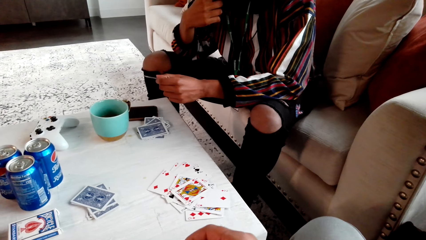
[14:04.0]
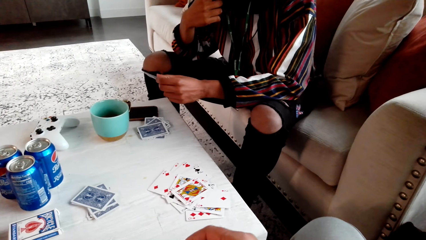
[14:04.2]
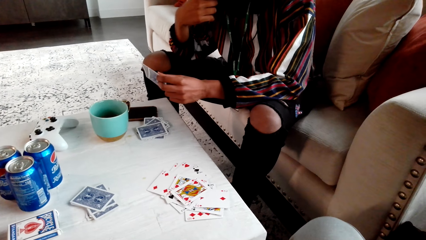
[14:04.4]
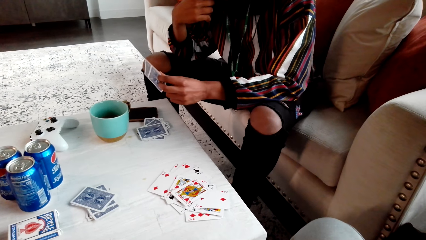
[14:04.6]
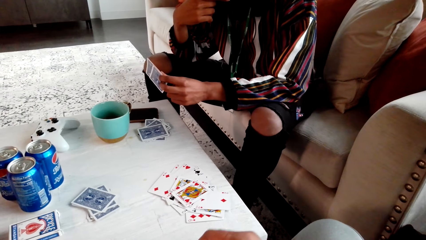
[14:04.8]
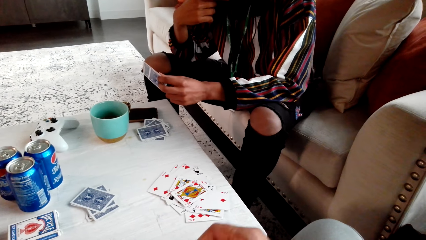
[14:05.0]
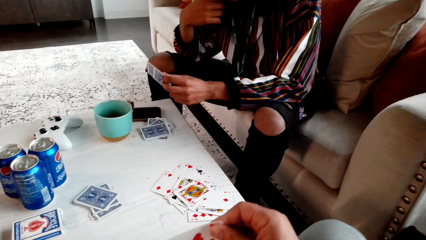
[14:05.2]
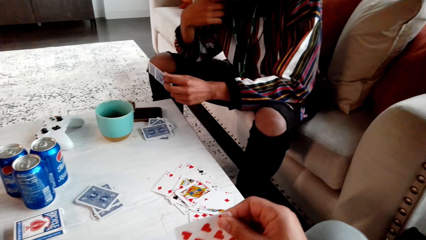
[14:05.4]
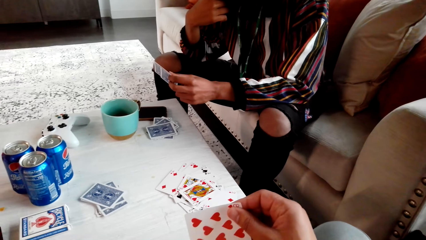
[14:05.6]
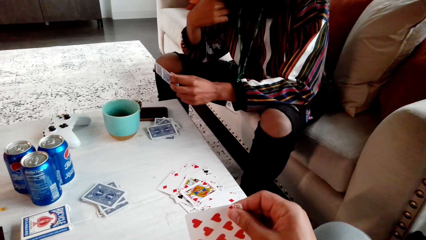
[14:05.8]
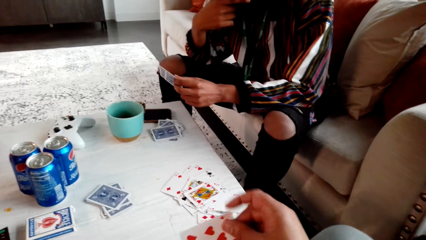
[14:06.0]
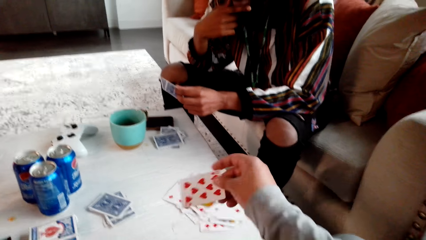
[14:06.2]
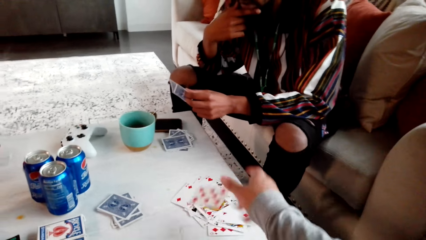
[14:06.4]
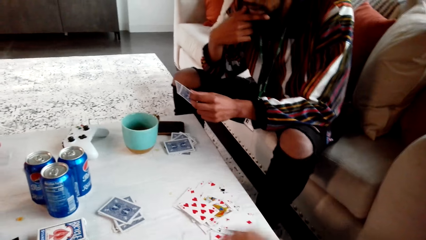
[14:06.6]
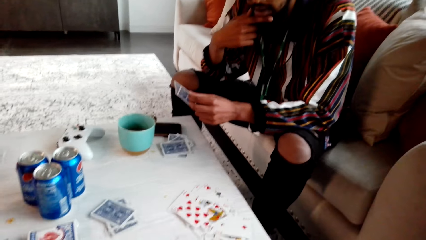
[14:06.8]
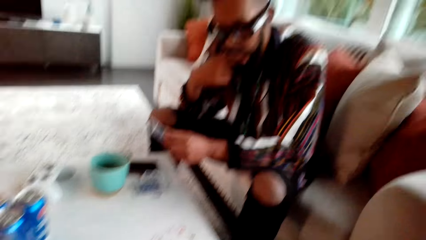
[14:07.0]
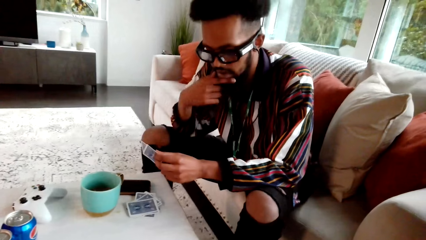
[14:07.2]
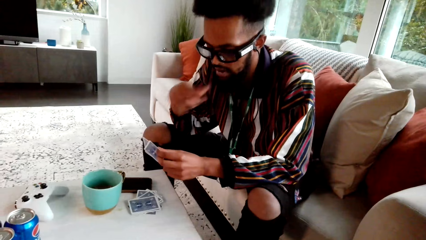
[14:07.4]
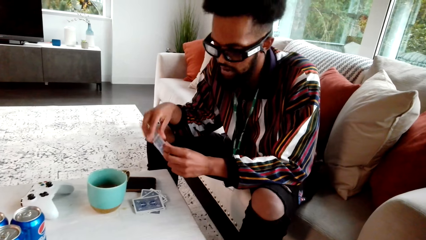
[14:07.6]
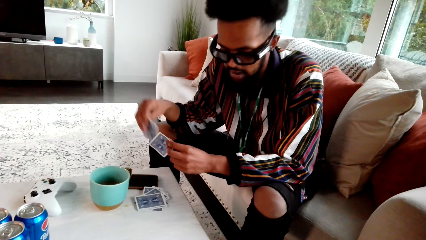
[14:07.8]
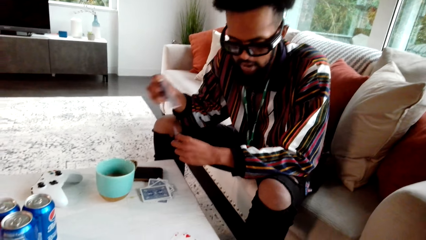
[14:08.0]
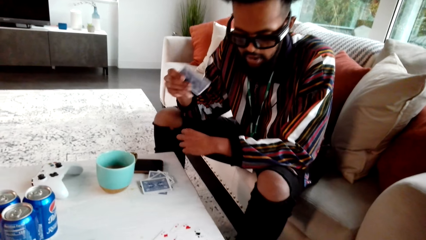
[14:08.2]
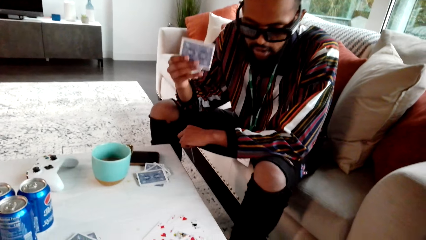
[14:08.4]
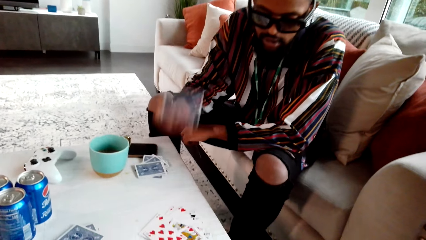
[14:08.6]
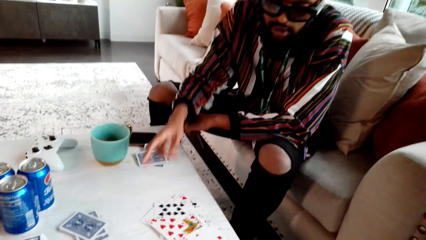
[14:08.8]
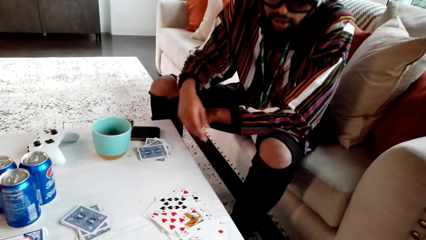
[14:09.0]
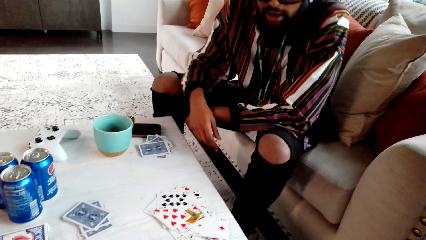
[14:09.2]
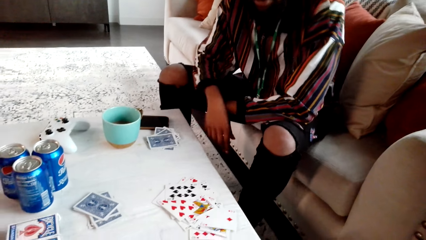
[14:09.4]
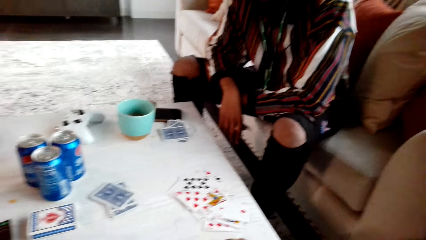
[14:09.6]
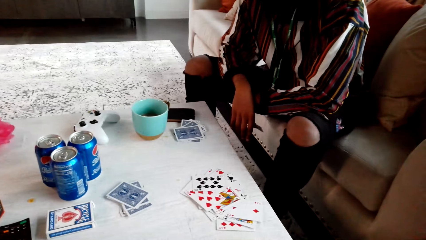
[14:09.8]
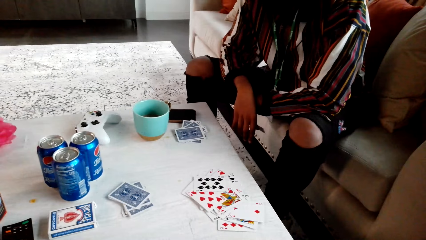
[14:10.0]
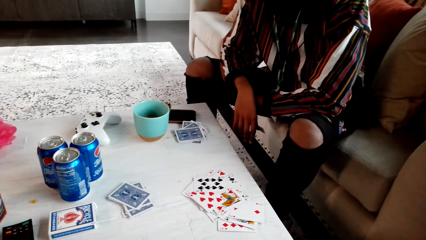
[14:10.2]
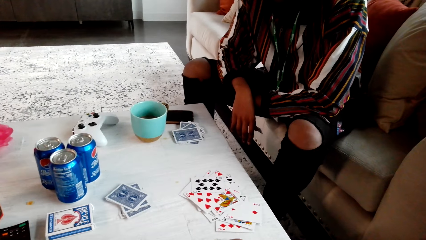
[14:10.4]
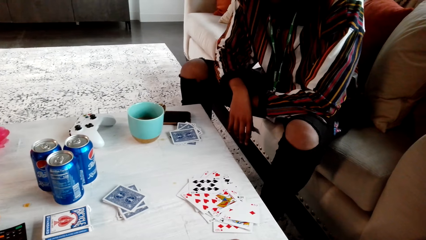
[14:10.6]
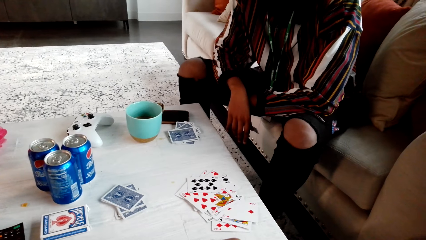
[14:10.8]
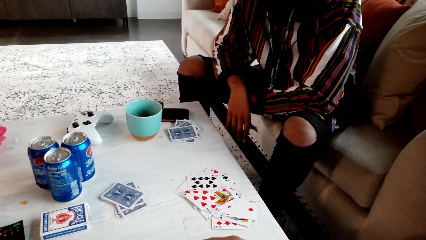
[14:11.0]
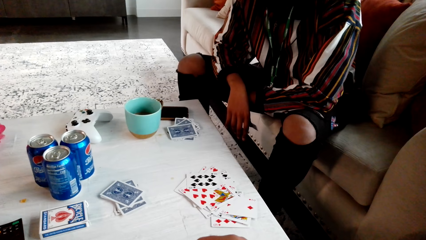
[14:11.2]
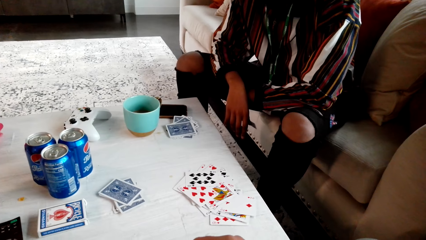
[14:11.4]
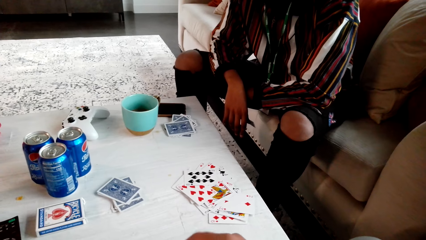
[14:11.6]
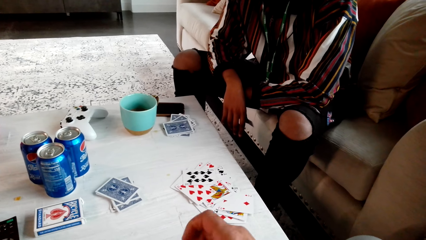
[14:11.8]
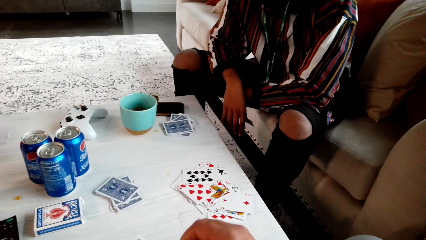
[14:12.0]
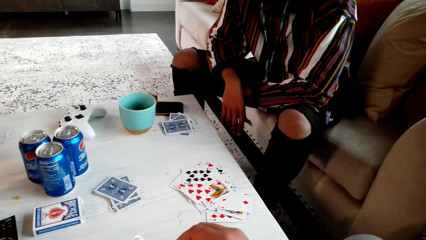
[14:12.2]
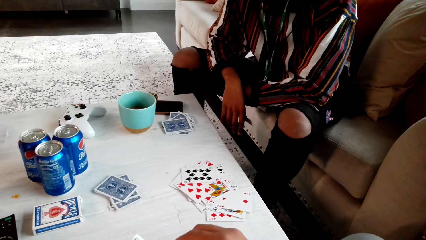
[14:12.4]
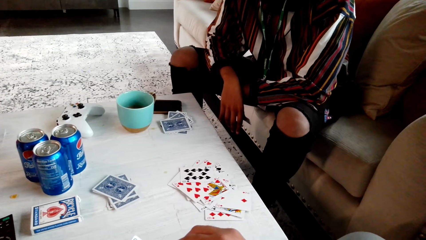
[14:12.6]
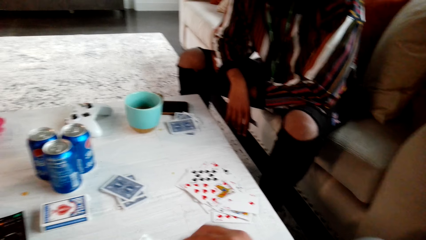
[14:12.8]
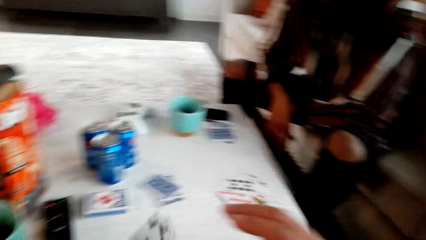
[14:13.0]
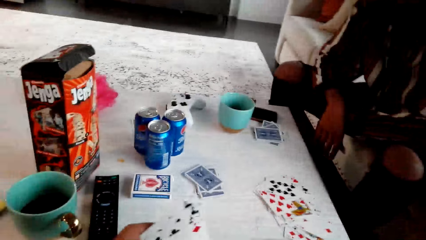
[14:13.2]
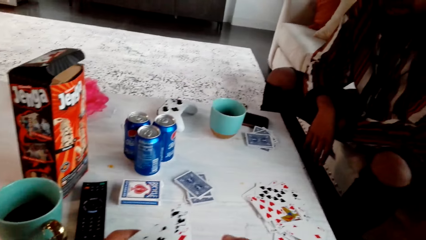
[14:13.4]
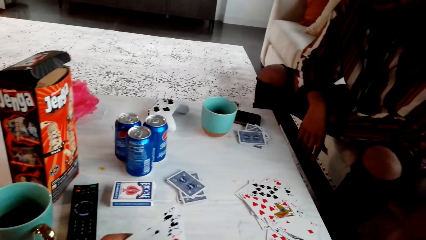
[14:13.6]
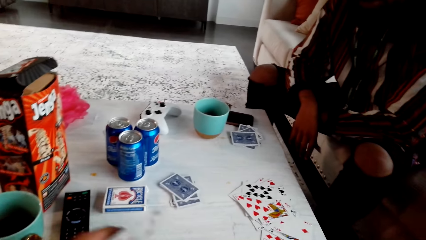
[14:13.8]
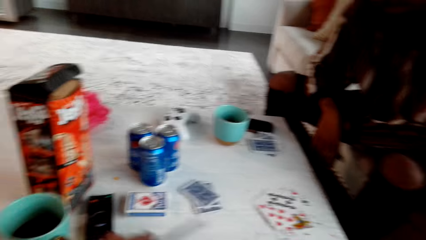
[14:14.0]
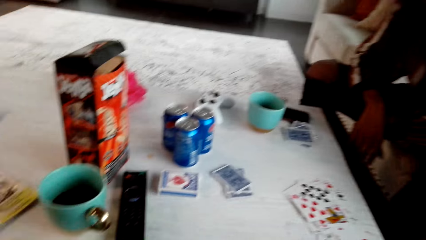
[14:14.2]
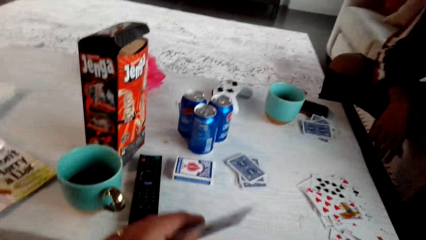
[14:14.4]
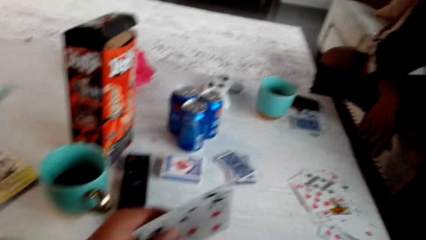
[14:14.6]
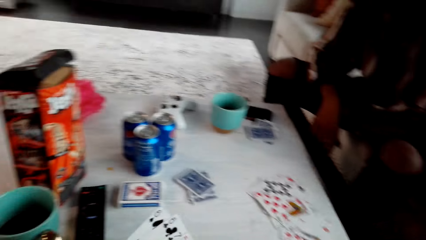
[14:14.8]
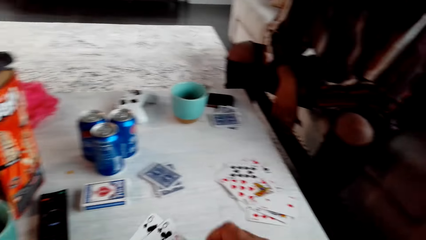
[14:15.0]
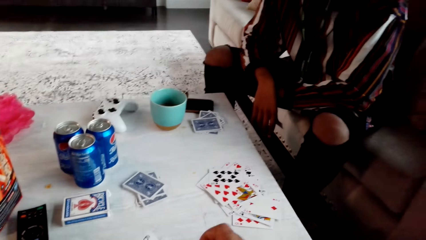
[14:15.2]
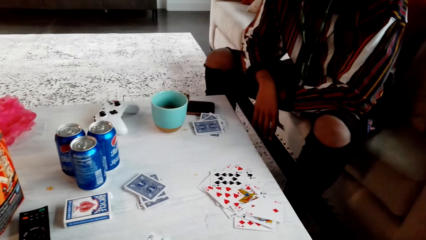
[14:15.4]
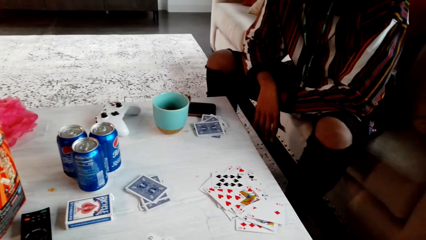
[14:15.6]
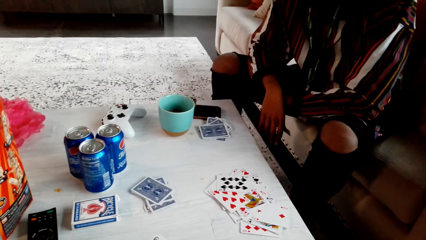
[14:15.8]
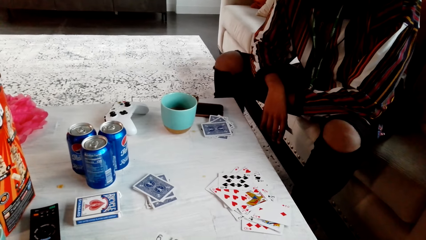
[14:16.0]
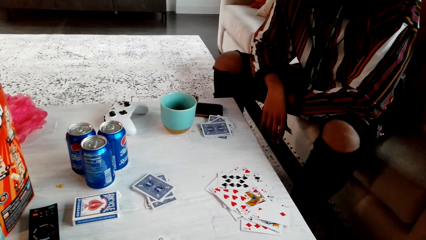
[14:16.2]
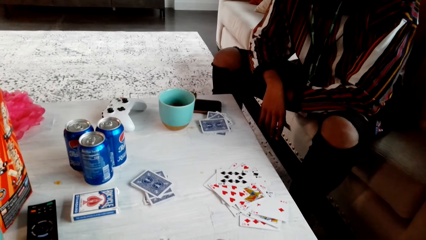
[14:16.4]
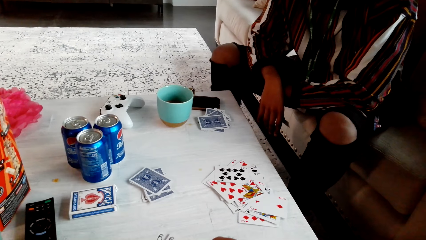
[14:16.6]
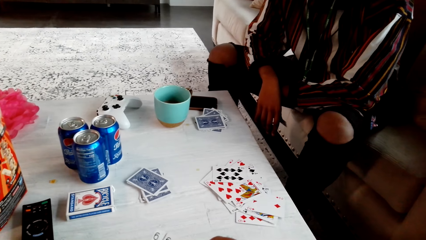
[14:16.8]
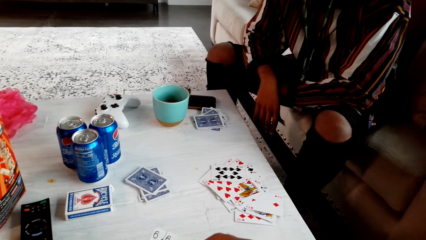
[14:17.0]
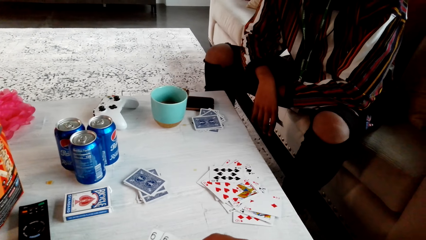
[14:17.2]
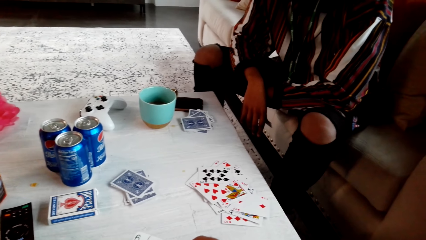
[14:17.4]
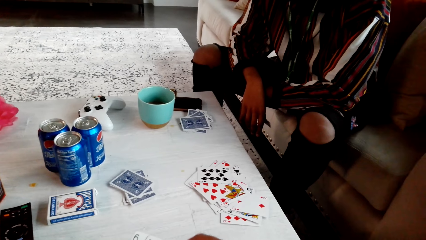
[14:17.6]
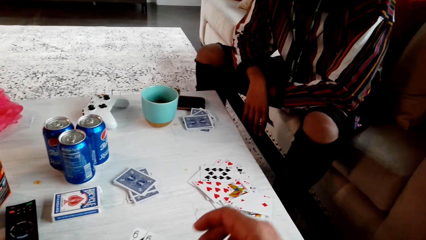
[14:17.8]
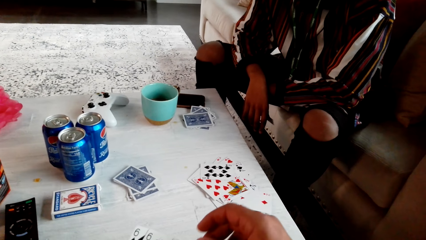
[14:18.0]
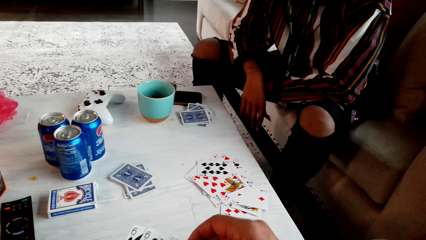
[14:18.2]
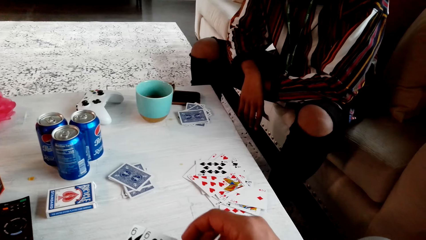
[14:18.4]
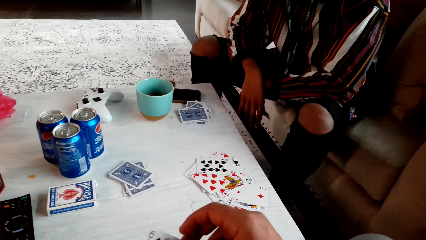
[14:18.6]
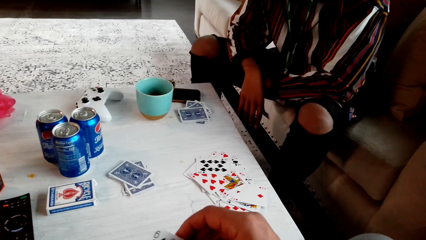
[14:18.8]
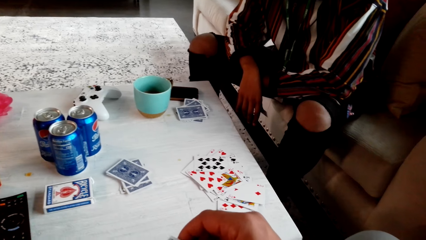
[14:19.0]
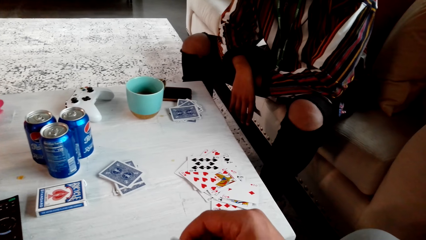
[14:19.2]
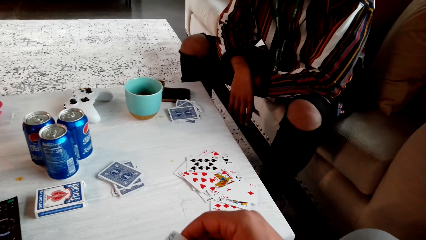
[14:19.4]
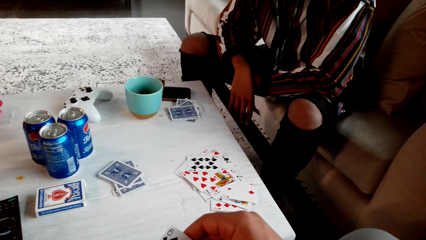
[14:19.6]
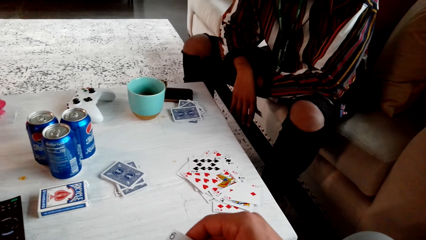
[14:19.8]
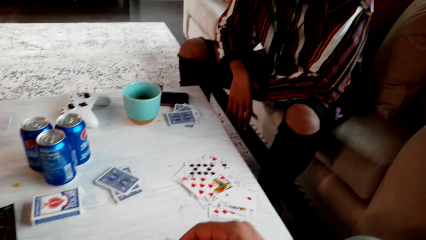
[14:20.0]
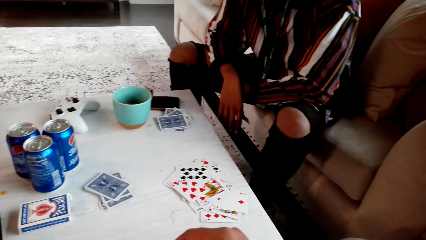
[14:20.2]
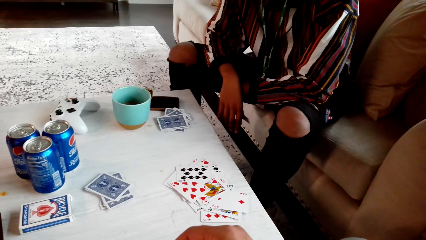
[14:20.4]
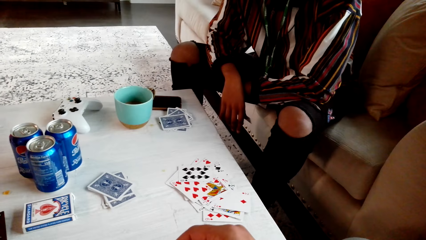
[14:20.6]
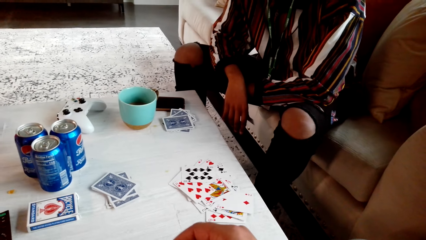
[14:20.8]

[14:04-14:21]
The camera wearer drops a card. They play poker with a man. The man drops a card. The camera wearer checks a card.
